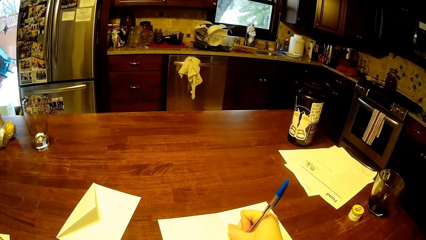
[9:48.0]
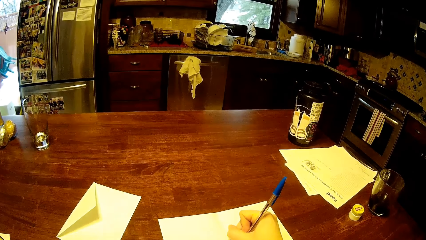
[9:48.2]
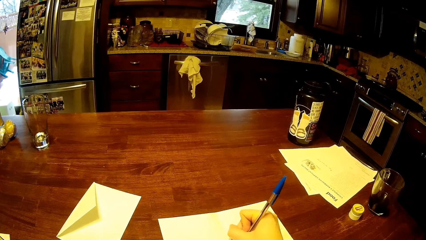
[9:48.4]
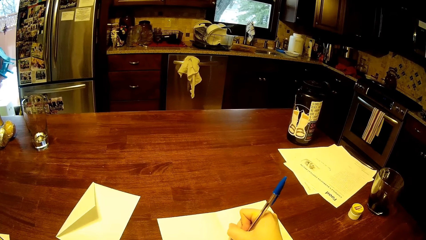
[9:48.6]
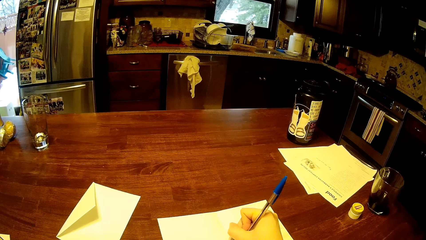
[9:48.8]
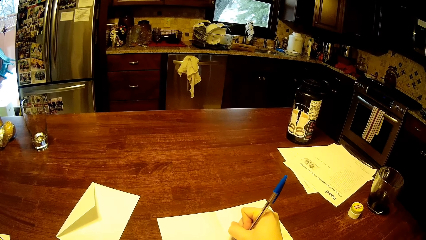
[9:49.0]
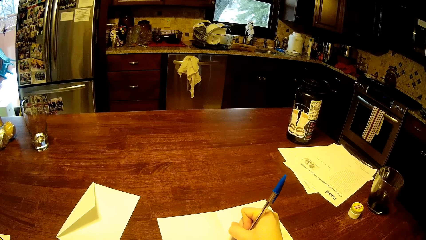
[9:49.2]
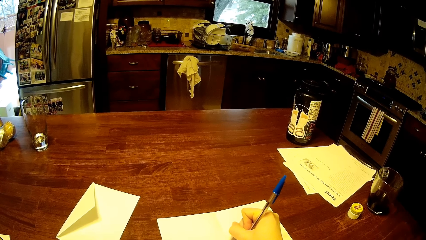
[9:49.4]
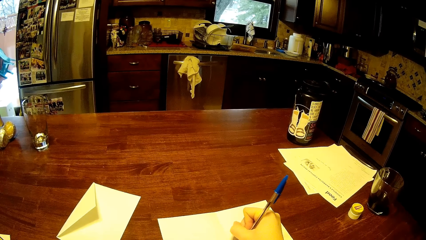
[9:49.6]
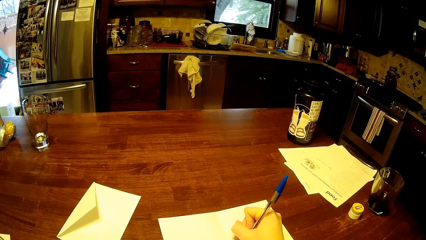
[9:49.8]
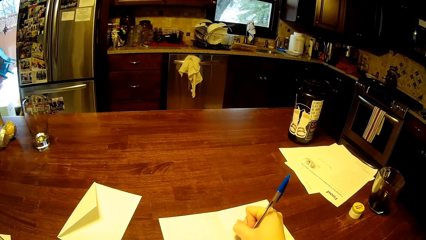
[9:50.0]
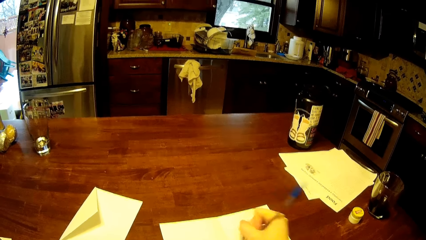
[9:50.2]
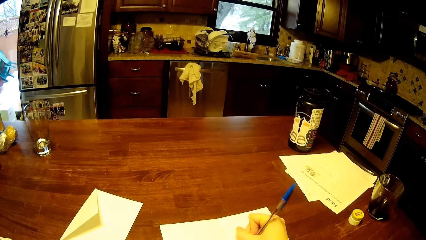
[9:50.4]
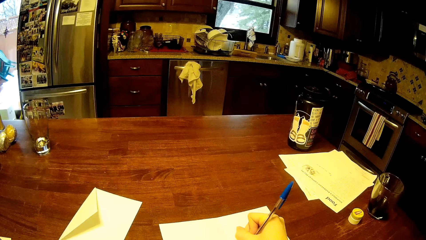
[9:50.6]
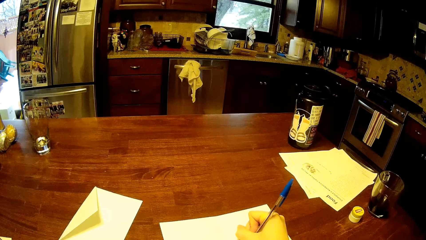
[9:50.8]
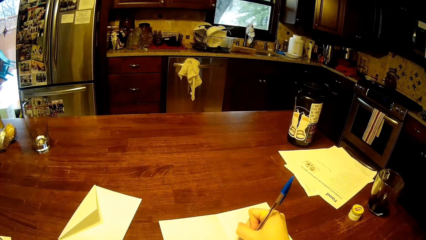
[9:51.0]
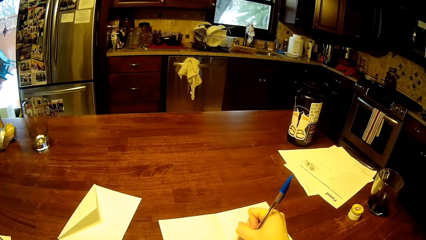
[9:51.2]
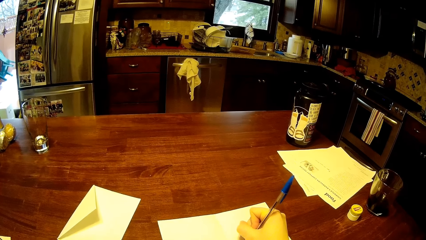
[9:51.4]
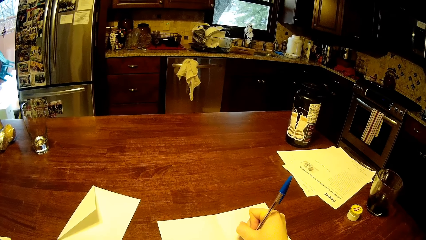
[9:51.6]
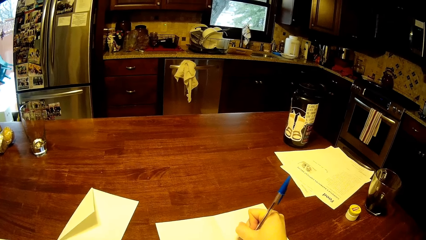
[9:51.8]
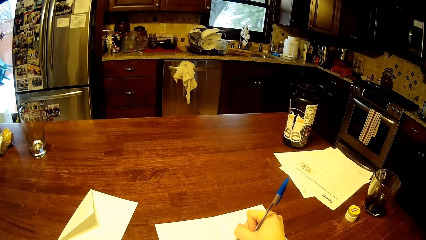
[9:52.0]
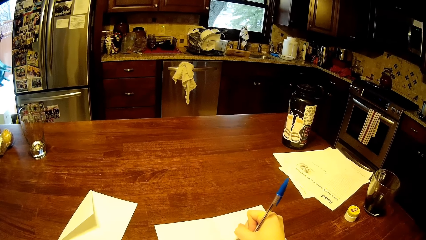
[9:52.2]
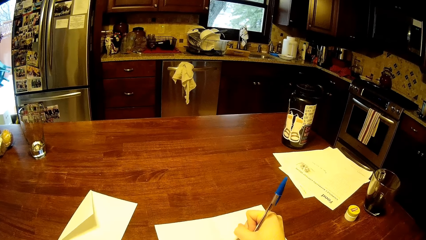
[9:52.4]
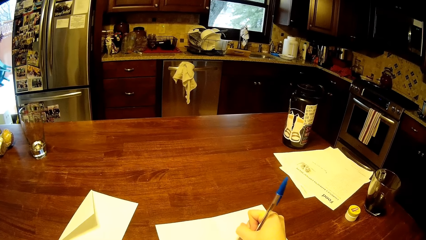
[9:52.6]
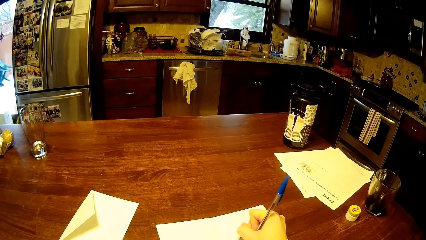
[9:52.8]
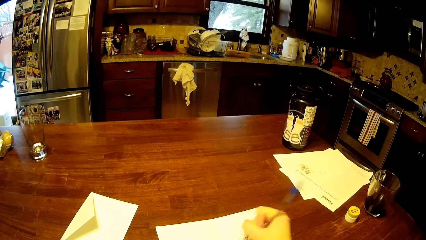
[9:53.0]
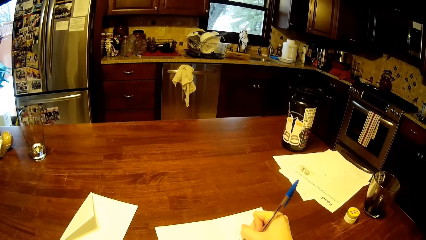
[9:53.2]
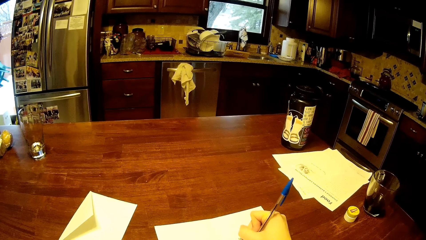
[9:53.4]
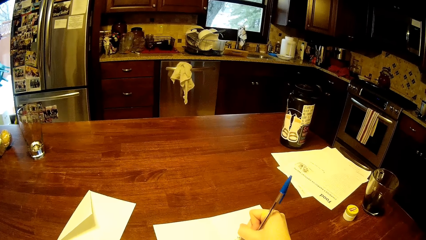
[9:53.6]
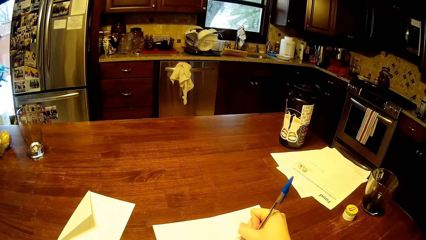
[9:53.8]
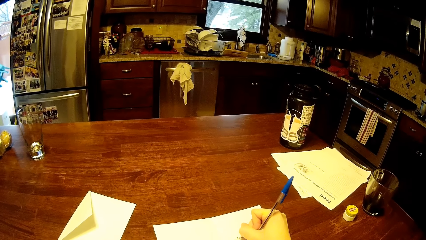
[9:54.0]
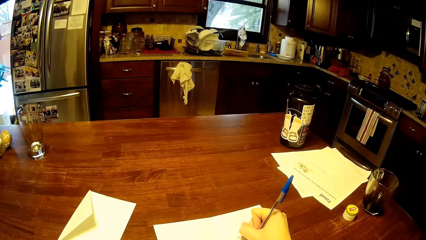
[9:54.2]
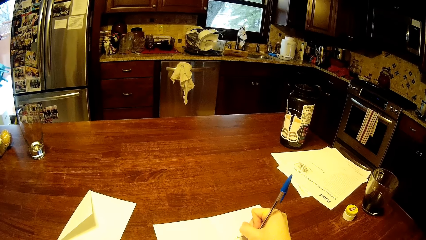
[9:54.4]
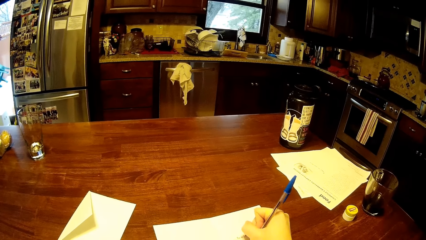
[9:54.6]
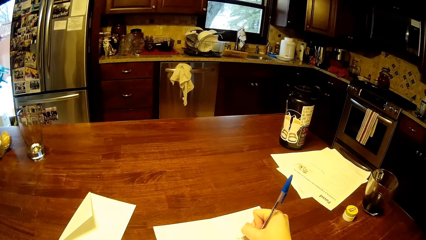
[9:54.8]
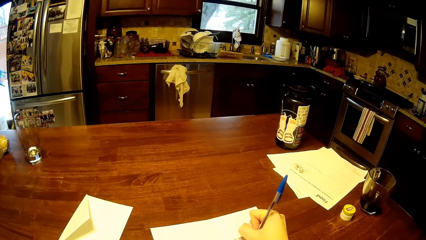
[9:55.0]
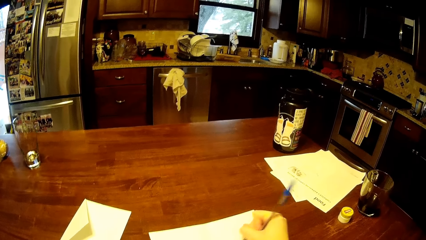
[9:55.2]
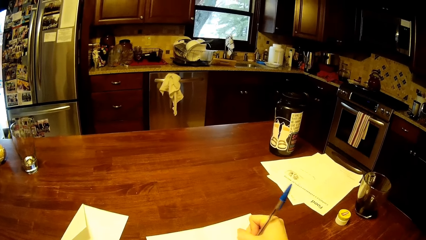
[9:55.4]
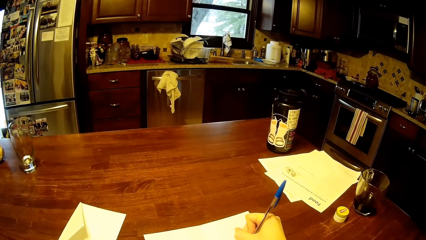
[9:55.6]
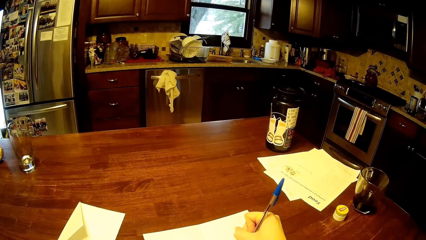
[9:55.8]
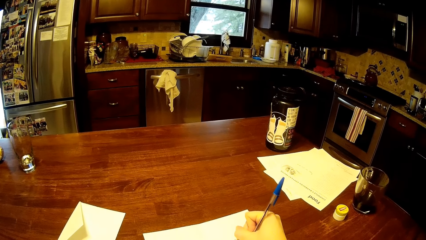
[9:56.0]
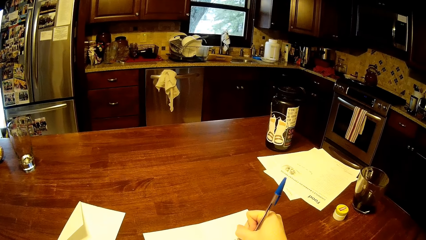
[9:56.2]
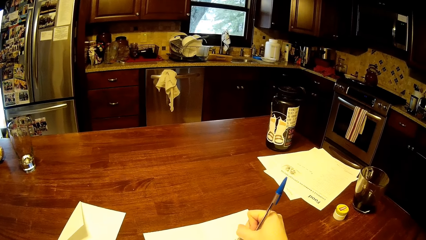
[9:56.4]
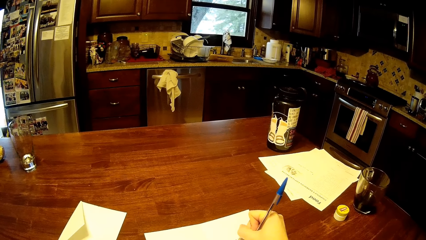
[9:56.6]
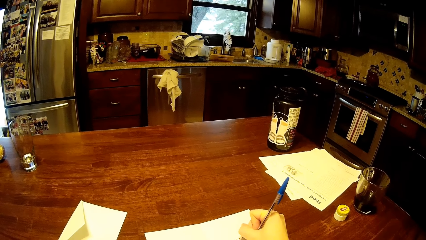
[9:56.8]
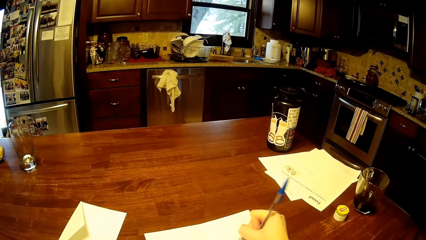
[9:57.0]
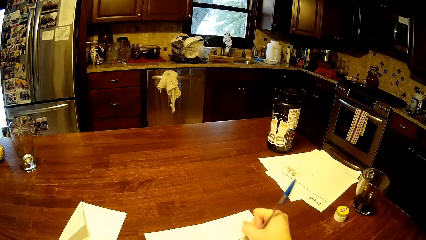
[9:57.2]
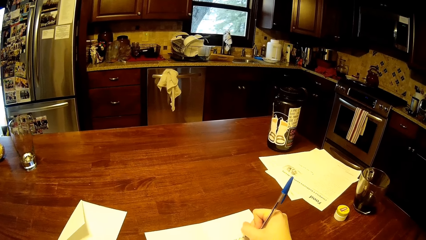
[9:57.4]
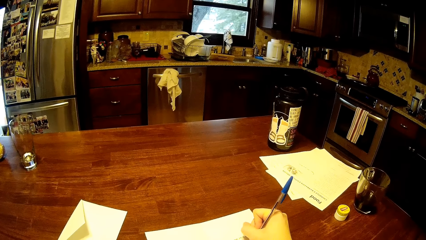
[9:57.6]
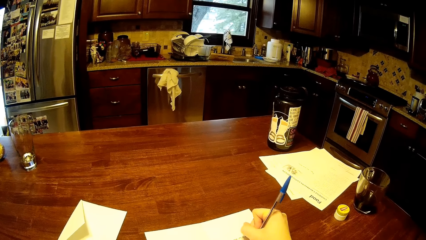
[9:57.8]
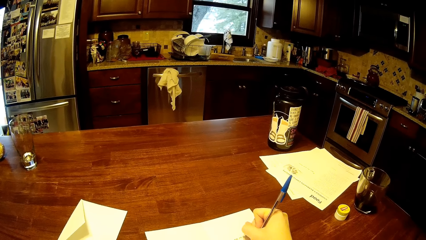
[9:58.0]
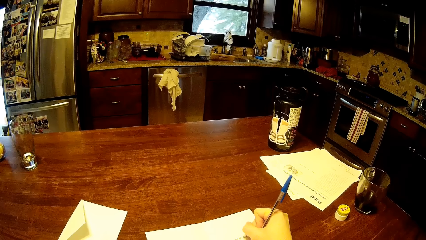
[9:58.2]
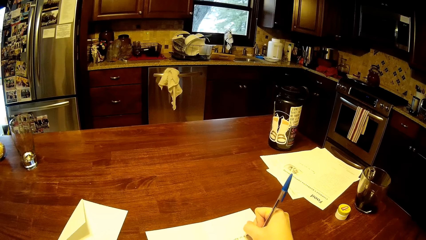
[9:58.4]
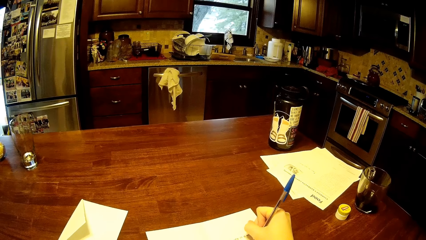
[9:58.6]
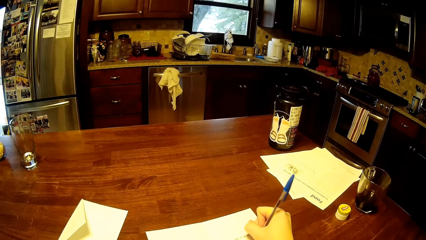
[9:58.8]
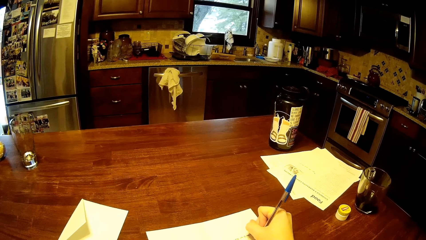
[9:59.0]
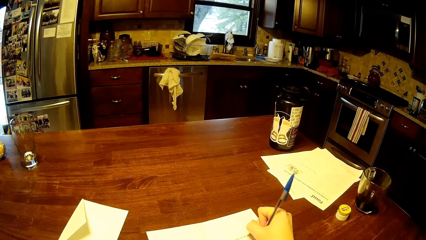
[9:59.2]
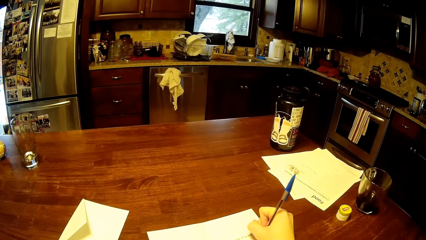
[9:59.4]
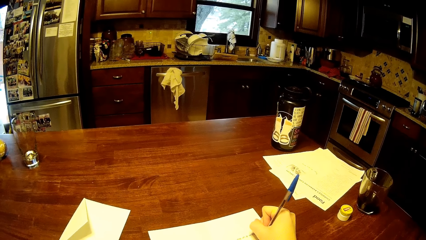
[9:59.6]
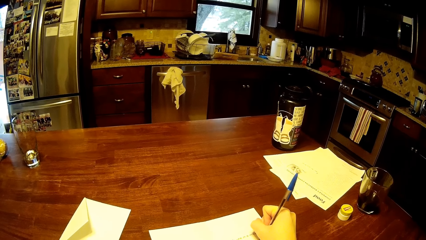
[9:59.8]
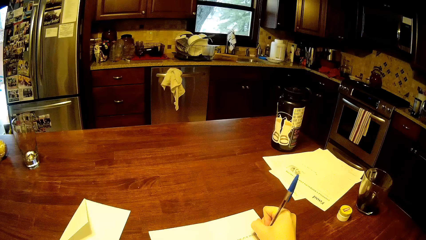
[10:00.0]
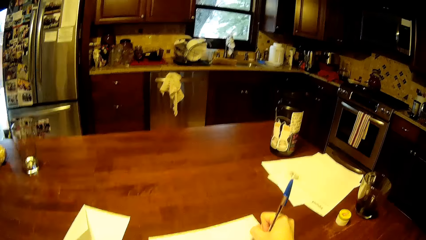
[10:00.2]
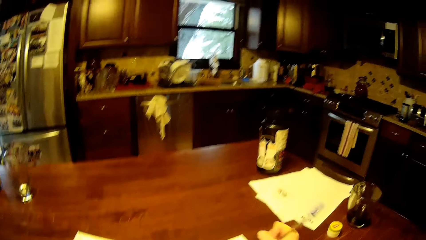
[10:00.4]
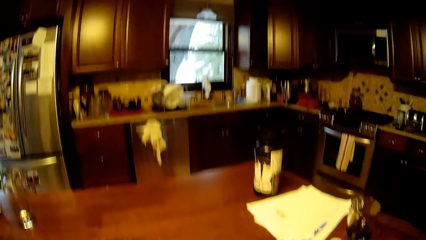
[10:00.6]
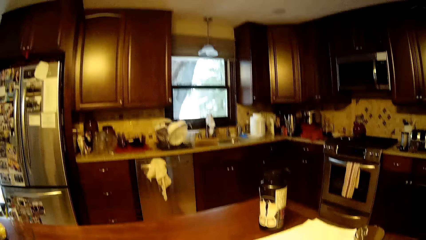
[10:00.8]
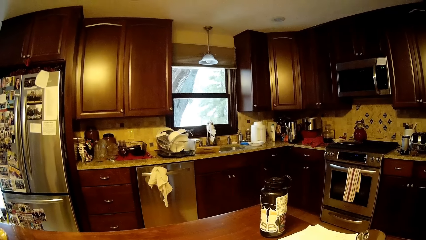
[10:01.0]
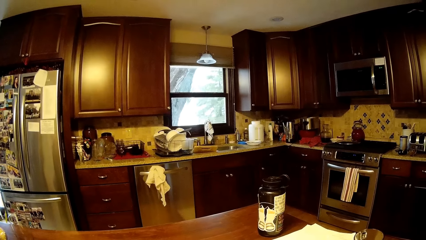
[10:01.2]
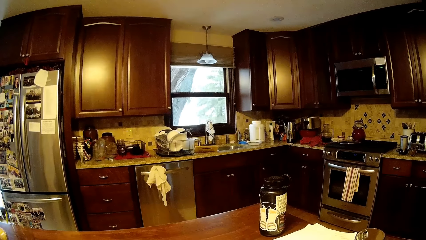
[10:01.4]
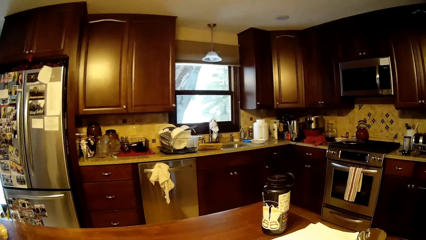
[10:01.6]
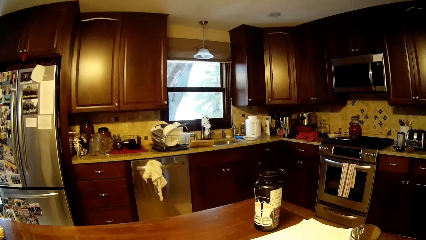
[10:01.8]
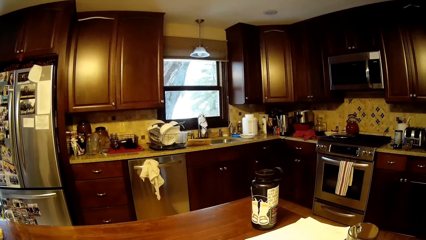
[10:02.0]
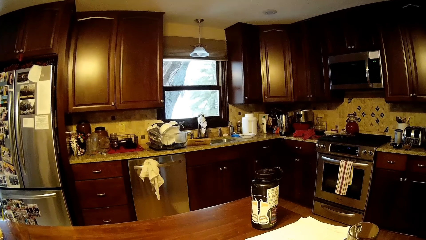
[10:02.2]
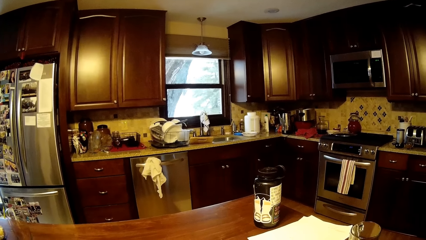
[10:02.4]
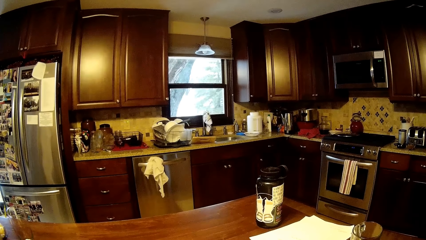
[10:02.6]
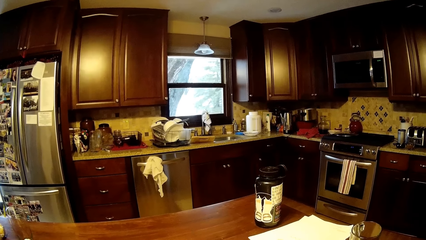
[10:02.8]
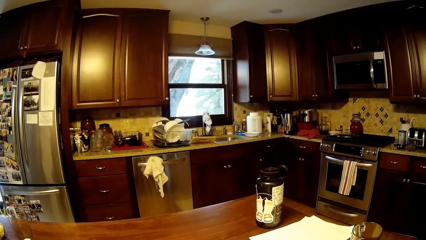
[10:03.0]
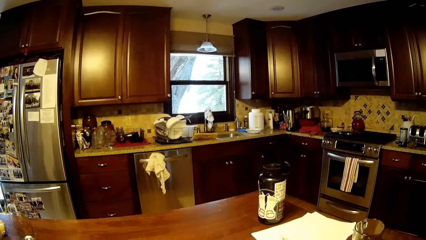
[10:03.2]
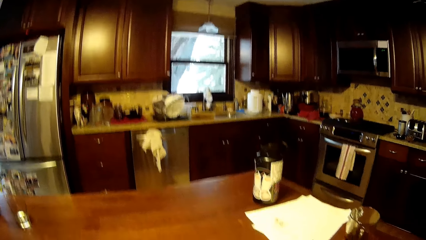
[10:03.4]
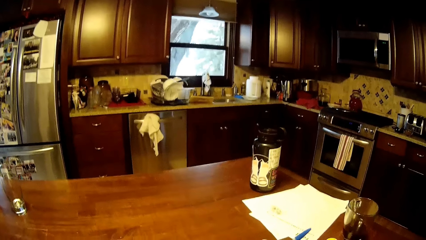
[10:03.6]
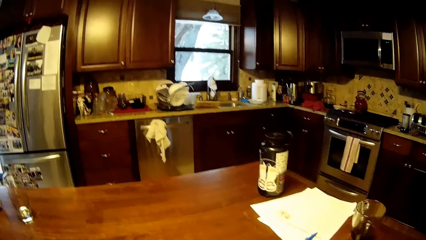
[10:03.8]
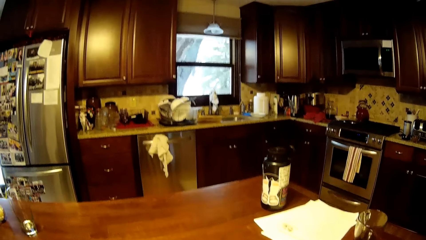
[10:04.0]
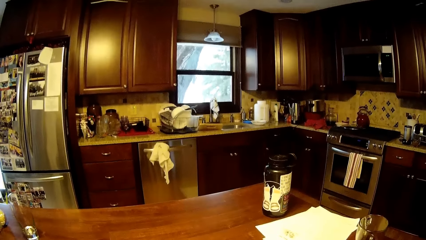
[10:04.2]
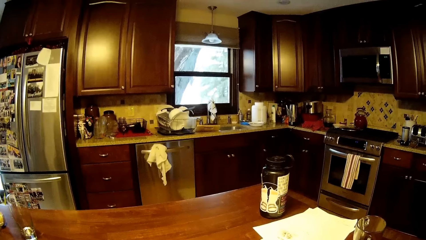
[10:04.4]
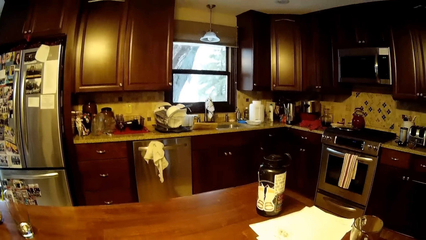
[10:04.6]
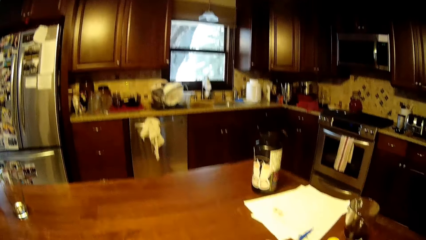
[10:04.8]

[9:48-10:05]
The camera wearer writes down. They look around.
